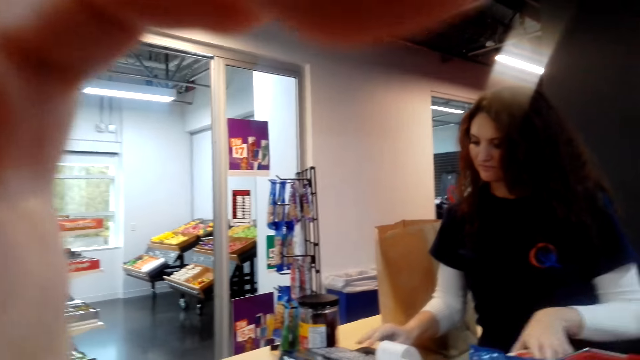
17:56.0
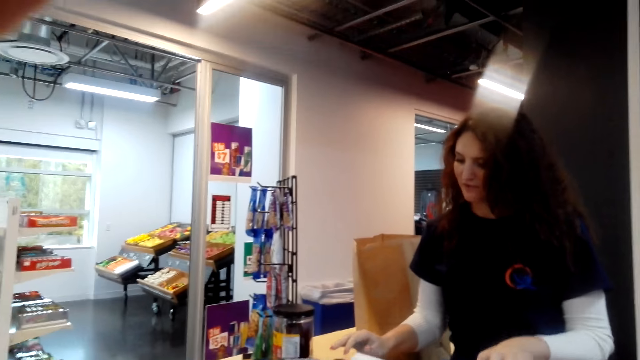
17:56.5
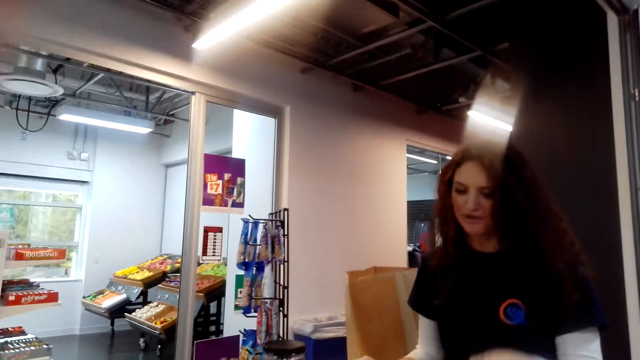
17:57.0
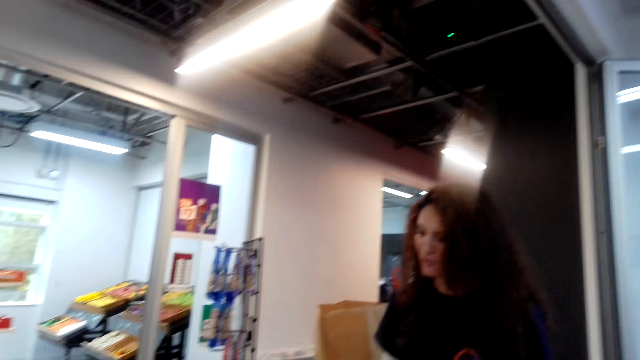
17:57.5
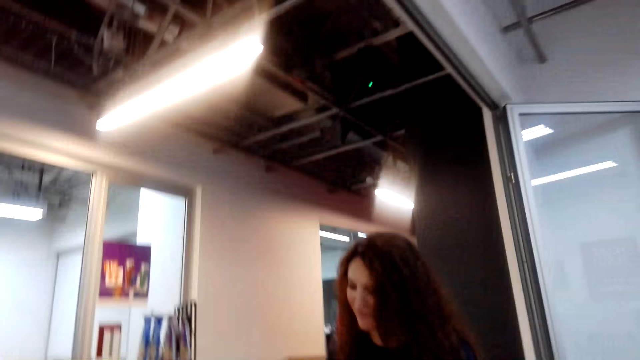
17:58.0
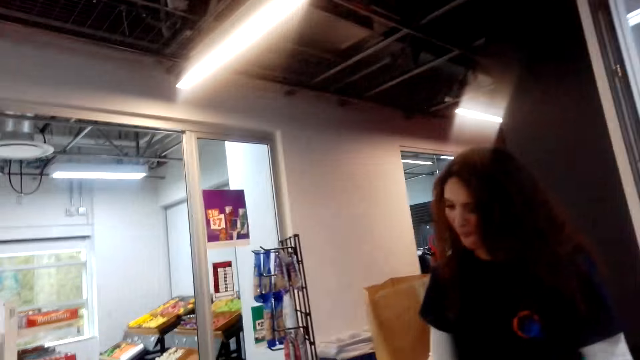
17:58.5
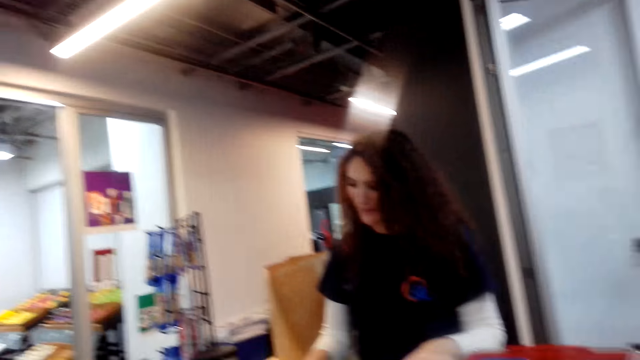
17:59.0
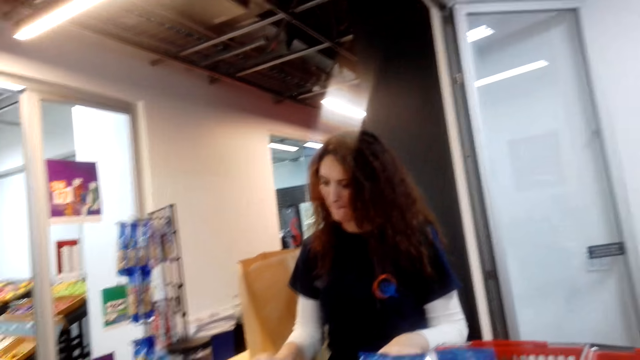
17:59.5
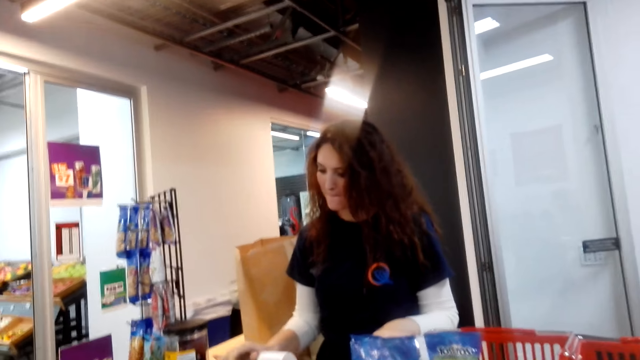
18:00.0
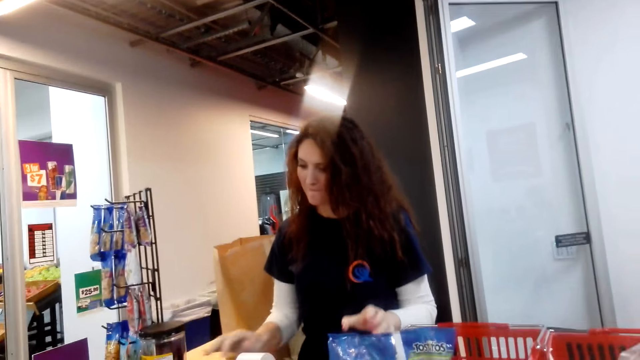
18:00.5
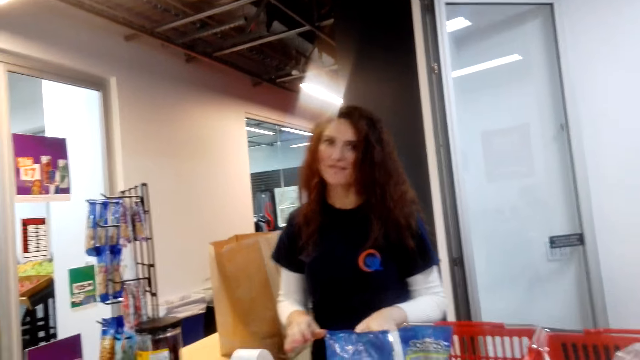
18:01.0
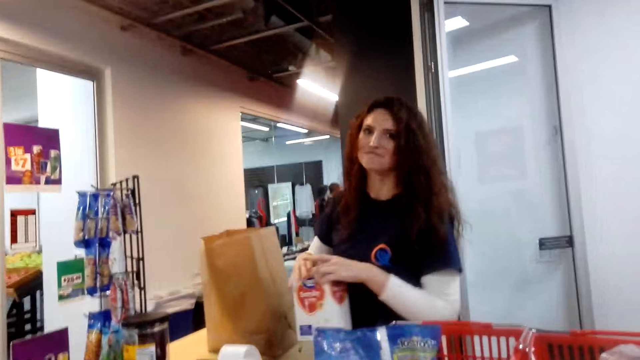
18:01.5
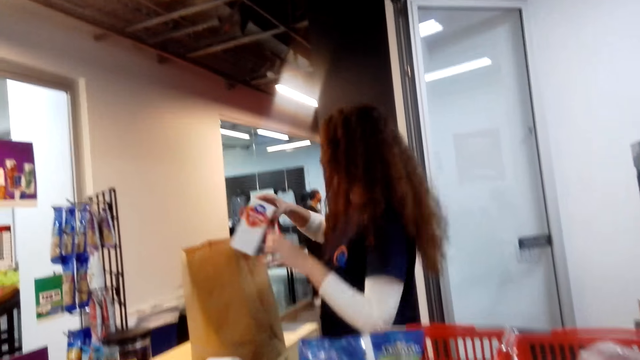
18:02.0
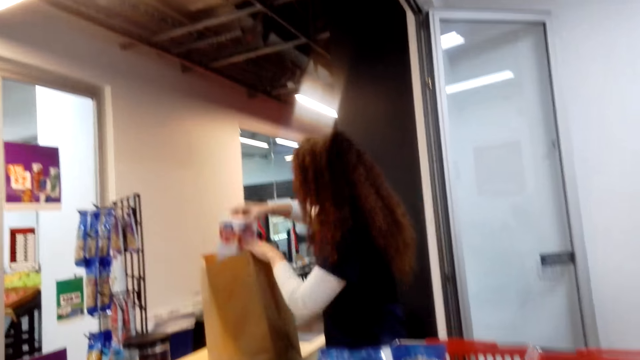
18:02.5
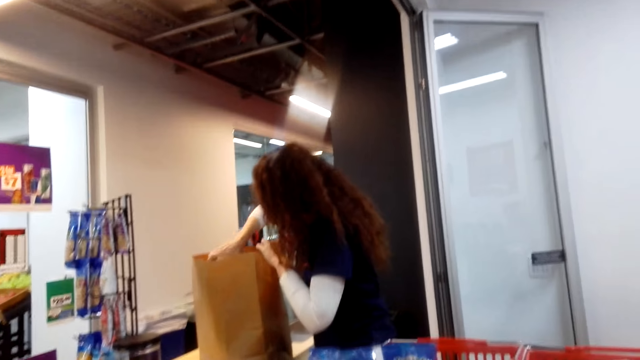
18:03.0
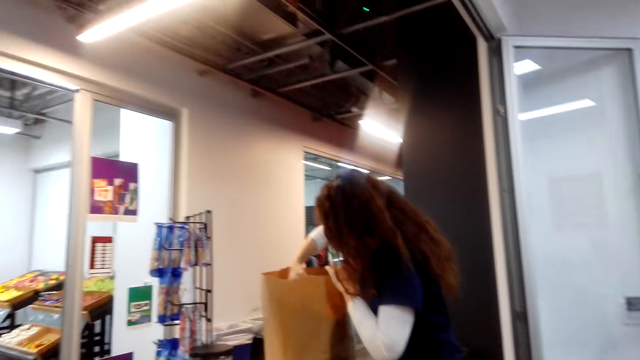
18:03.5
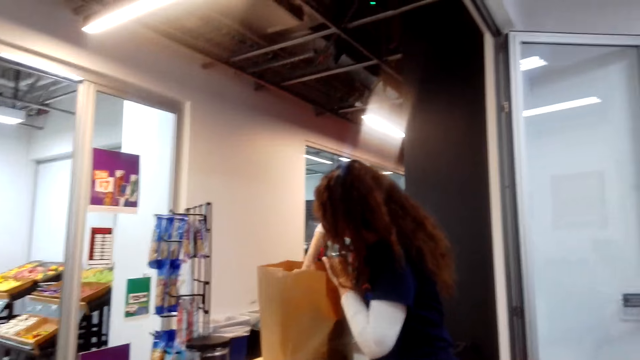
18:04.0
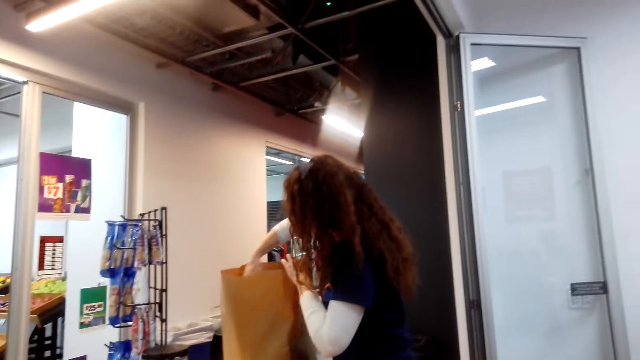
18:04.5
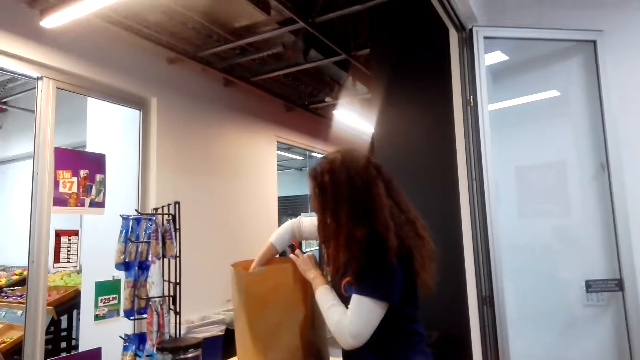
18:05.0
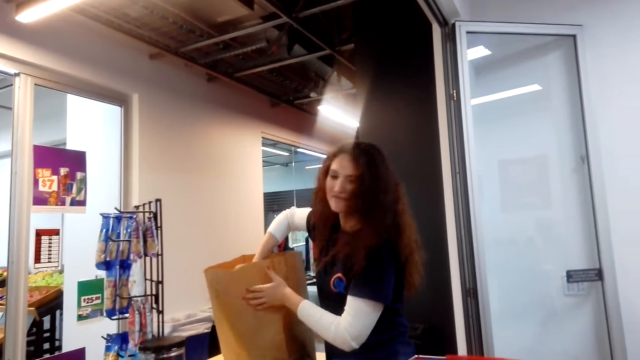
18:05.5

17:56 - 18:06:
A lady talks. The camera wearer talks. The lady puts an item in the paper bag.

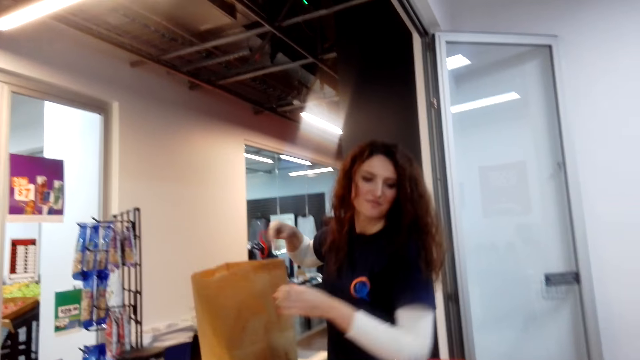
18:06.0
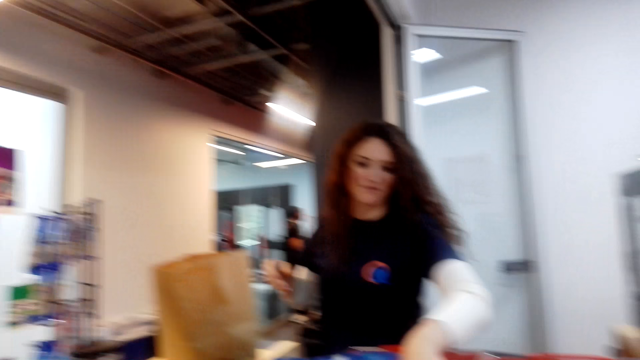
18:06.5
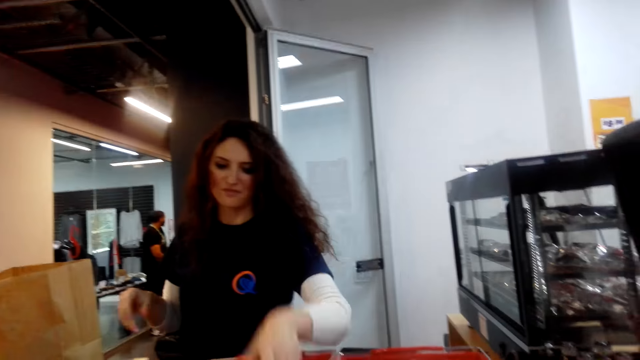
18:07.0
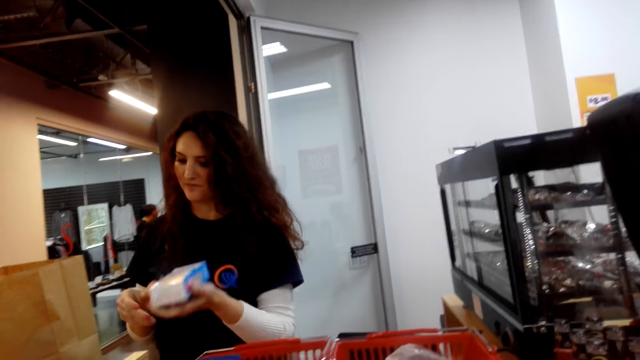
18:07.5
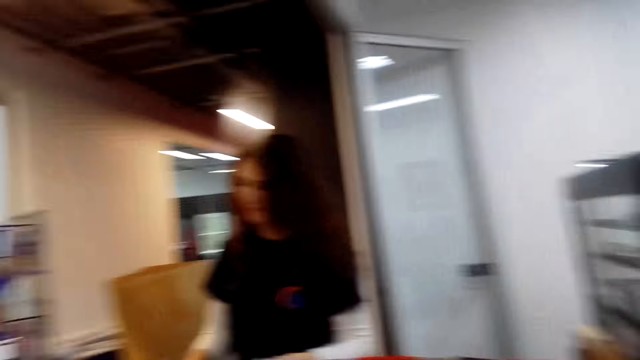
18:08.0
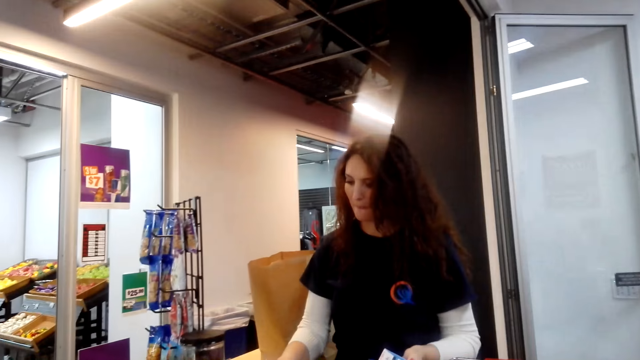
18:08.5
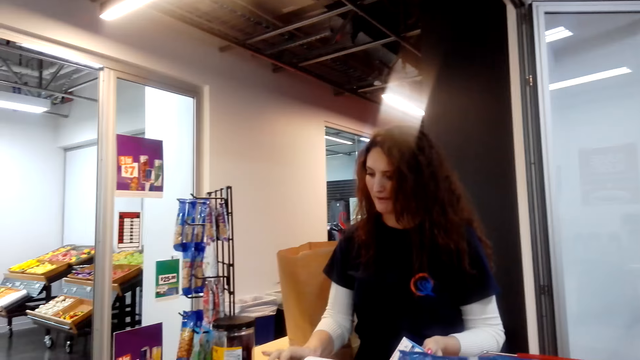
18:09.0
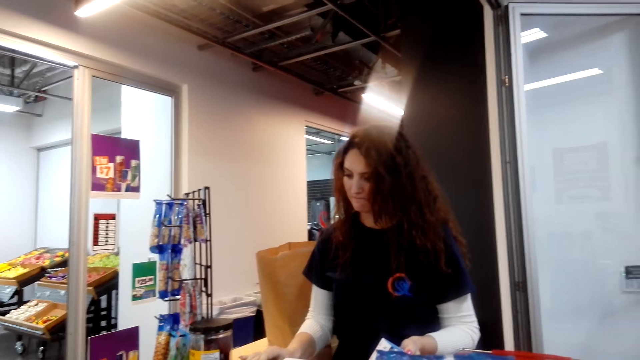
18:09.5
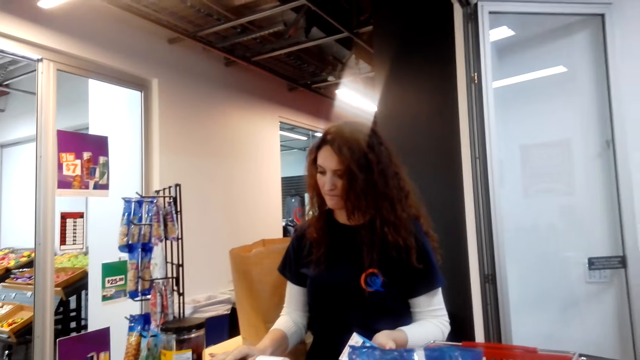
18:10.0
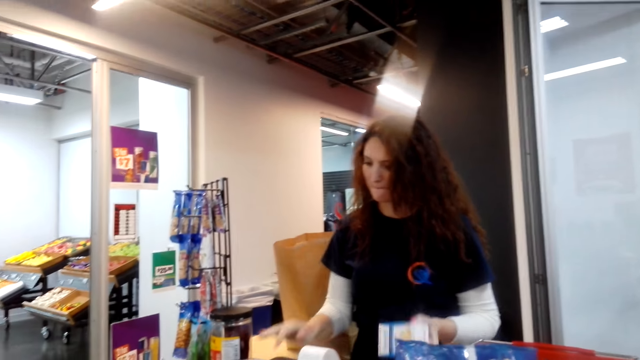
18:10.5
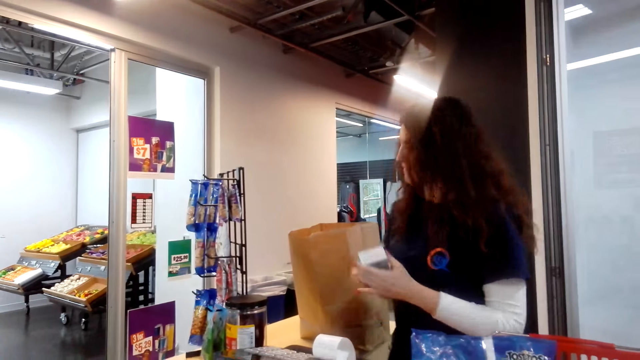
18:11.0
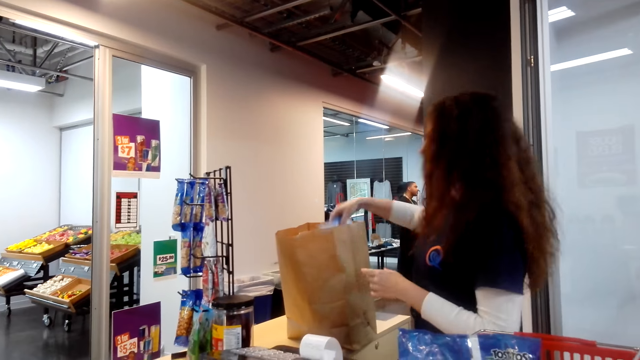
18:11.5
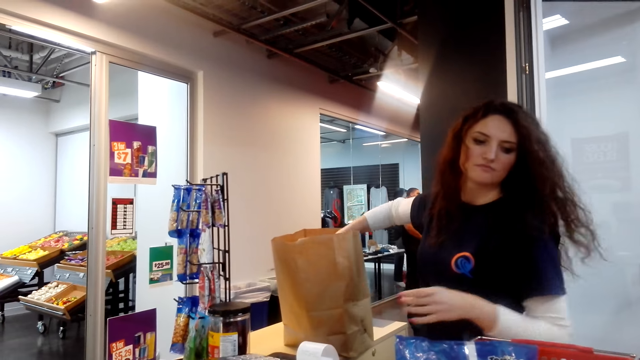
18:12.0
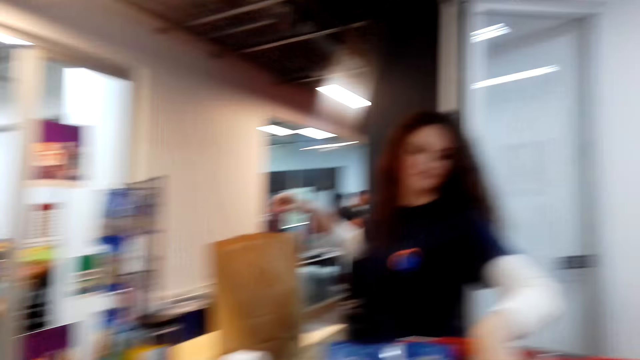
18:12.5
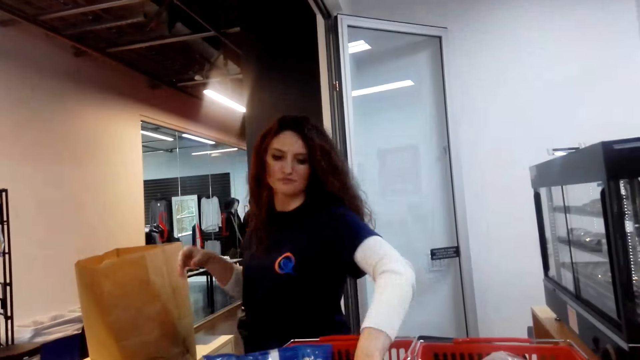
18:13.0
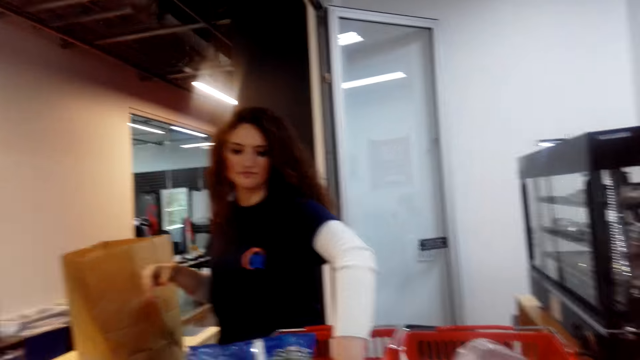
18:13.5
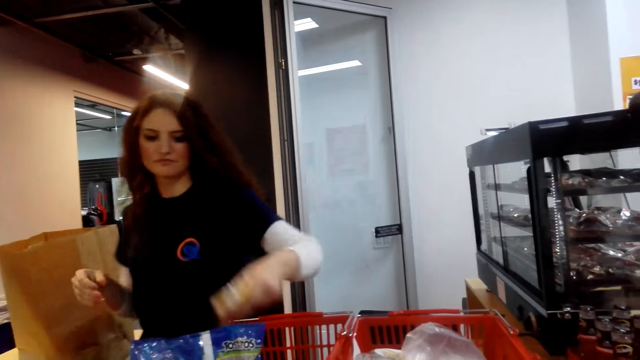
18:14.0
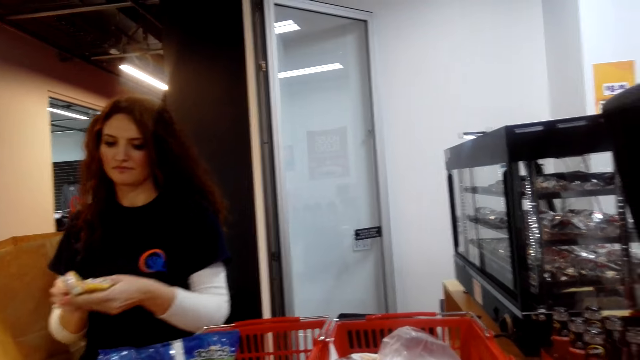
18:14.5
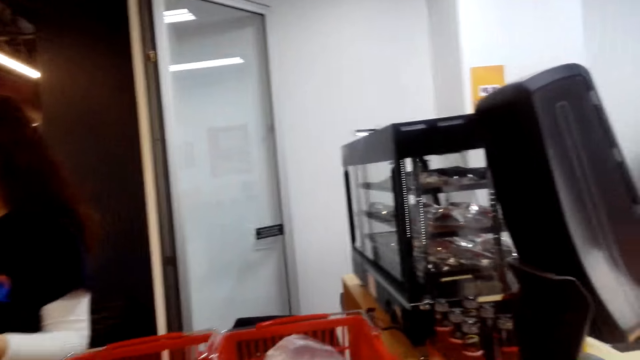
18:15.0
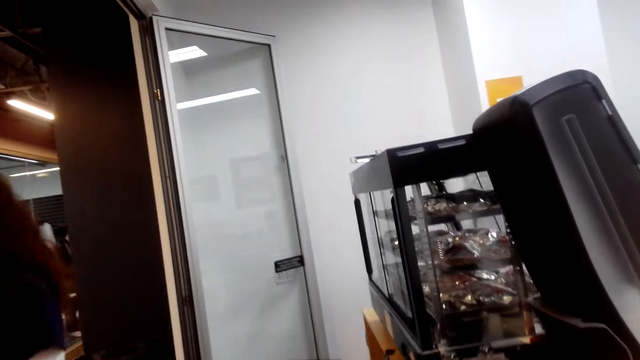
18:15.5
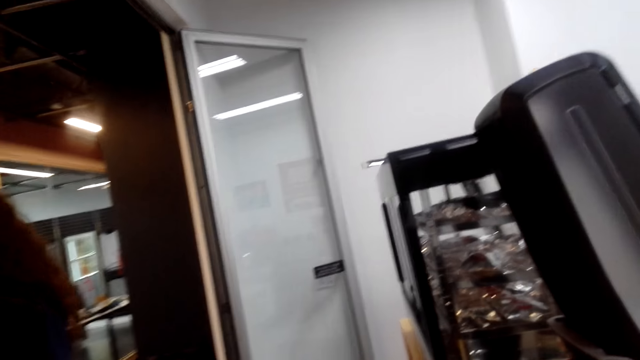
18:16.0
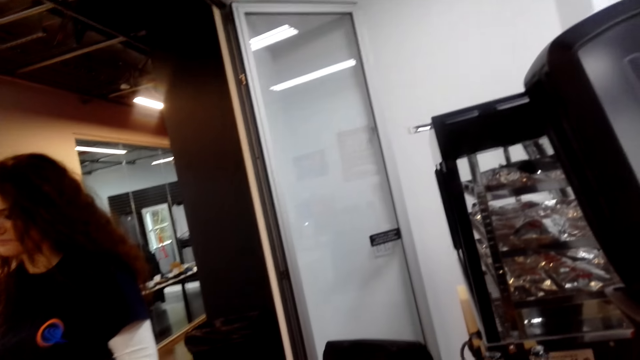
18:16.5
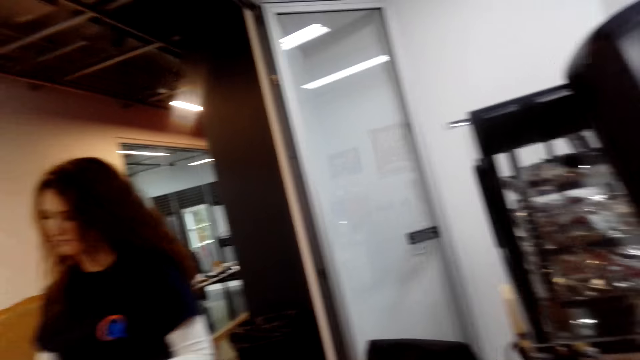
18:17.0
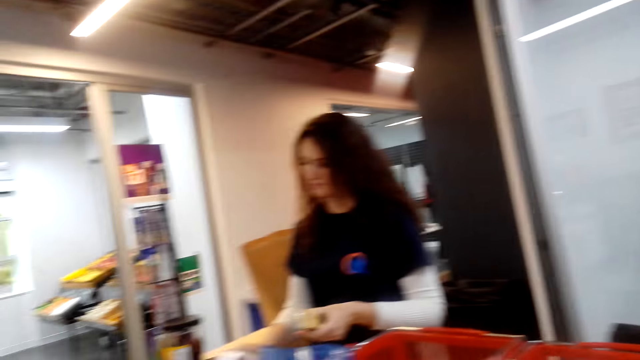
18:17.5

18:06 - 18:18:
A lady moves an item. The lady operates the cash register. The lady puts the item in the paper bag. The lady moves the item from the basket. The camera wearer looks around.
